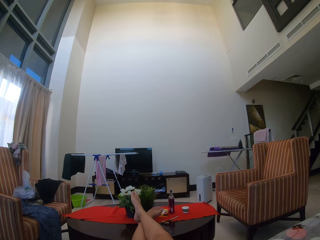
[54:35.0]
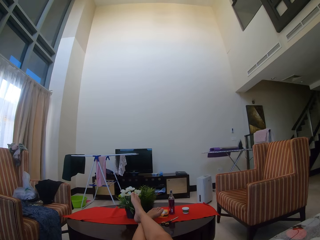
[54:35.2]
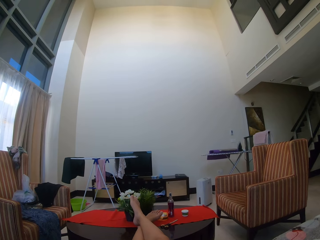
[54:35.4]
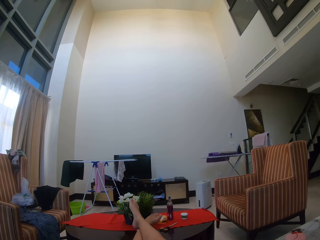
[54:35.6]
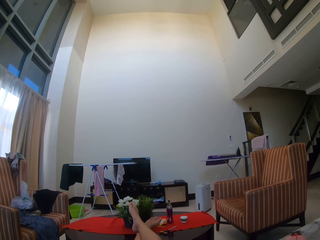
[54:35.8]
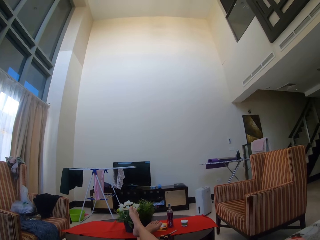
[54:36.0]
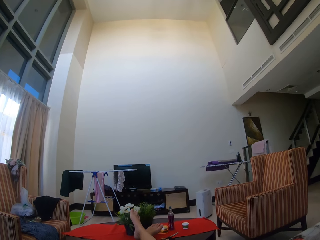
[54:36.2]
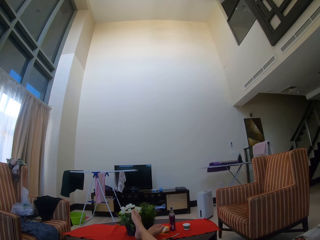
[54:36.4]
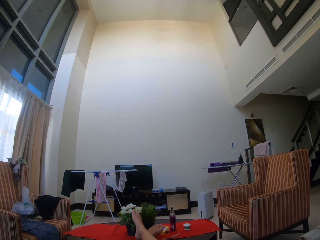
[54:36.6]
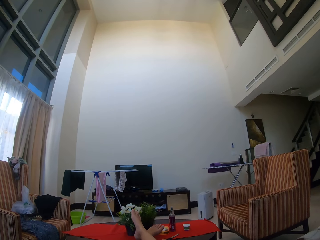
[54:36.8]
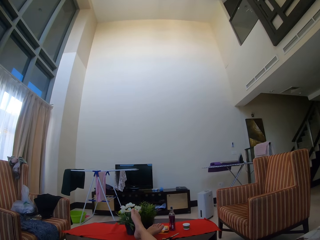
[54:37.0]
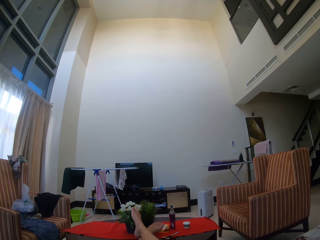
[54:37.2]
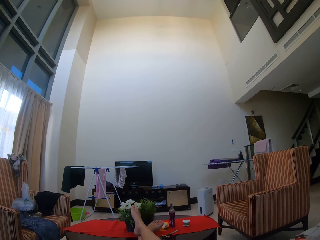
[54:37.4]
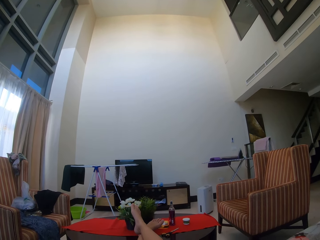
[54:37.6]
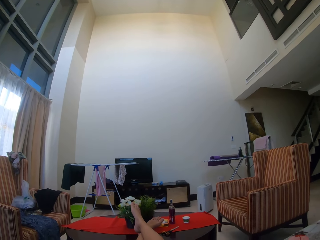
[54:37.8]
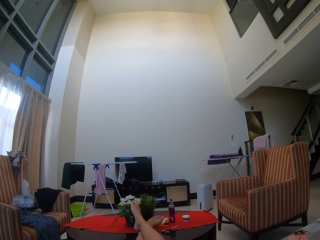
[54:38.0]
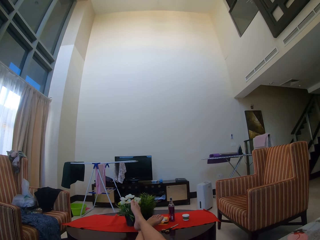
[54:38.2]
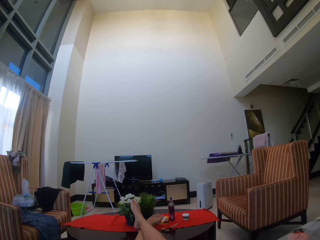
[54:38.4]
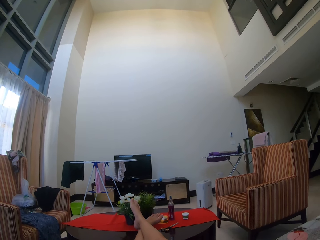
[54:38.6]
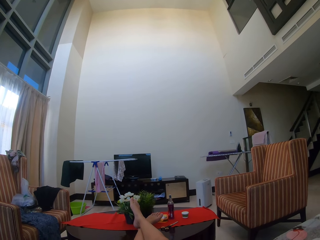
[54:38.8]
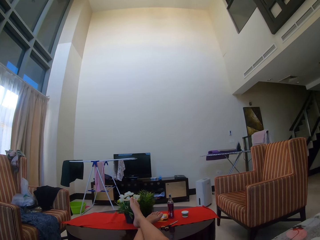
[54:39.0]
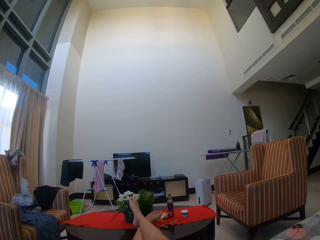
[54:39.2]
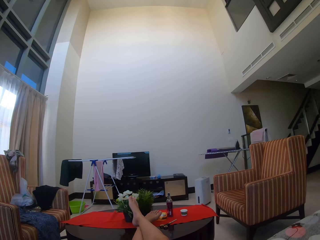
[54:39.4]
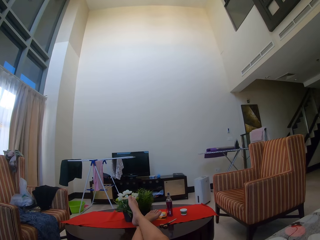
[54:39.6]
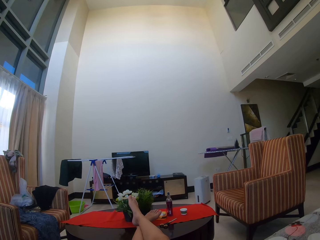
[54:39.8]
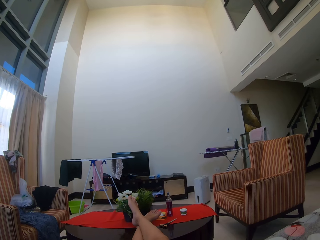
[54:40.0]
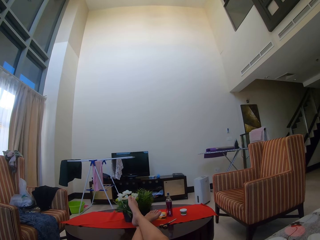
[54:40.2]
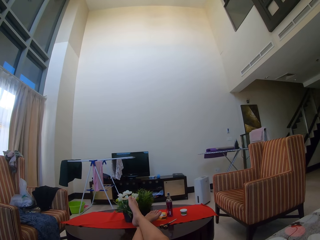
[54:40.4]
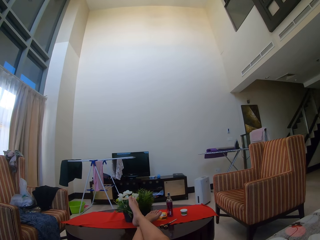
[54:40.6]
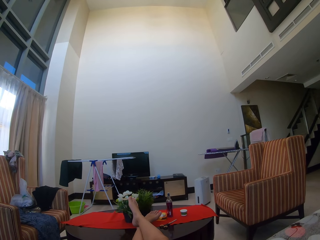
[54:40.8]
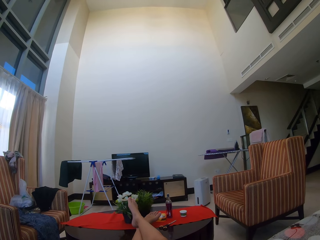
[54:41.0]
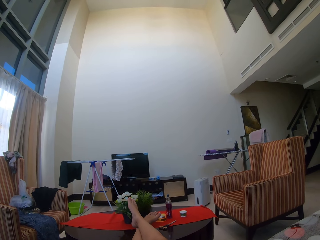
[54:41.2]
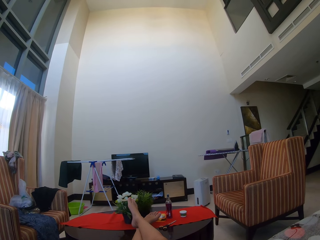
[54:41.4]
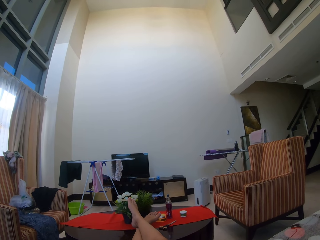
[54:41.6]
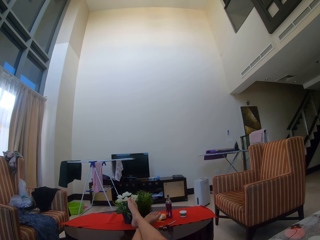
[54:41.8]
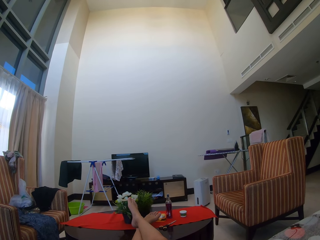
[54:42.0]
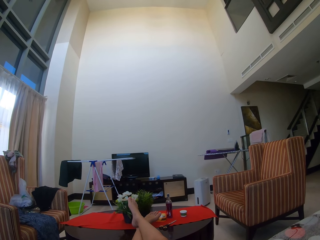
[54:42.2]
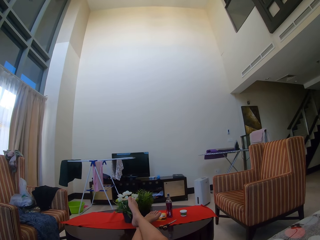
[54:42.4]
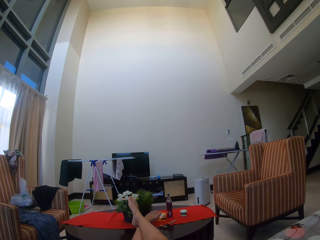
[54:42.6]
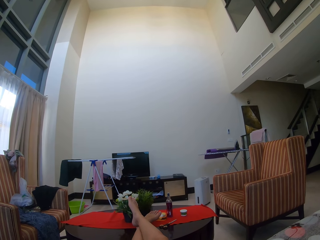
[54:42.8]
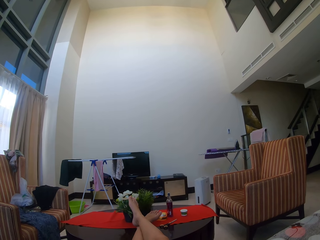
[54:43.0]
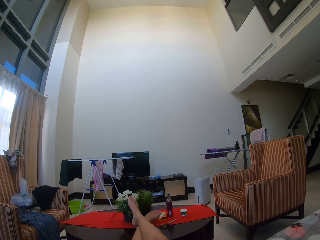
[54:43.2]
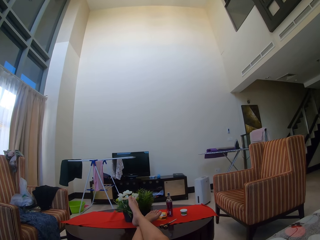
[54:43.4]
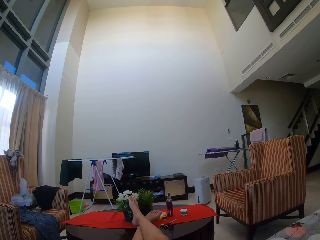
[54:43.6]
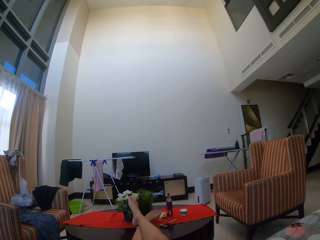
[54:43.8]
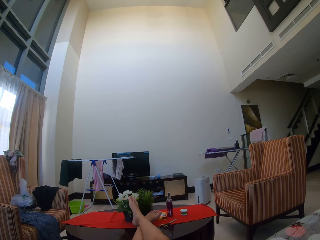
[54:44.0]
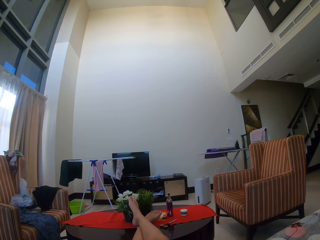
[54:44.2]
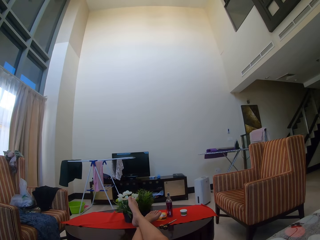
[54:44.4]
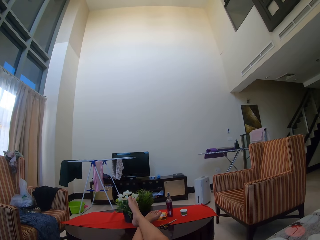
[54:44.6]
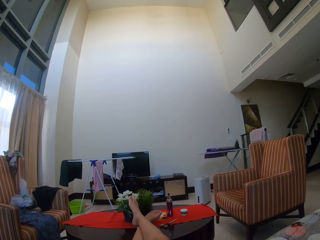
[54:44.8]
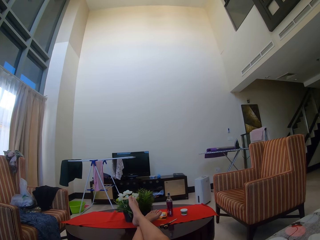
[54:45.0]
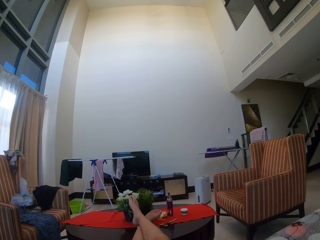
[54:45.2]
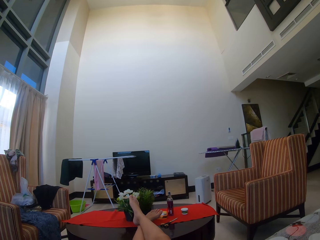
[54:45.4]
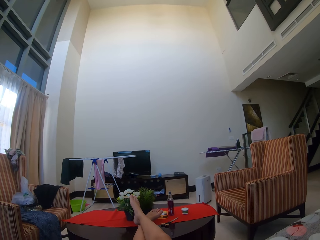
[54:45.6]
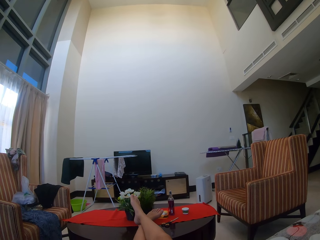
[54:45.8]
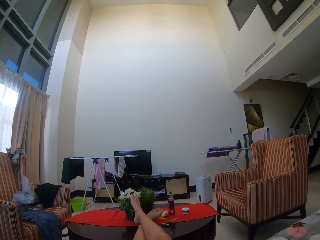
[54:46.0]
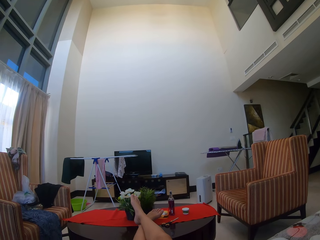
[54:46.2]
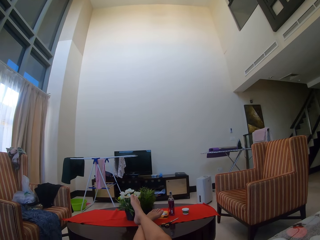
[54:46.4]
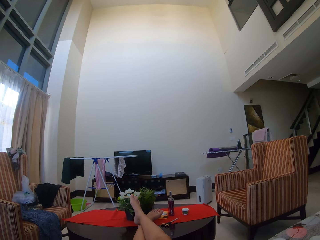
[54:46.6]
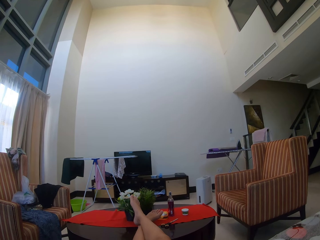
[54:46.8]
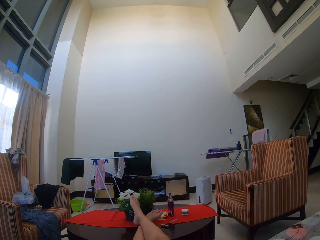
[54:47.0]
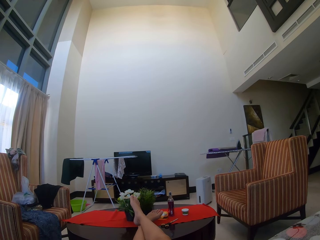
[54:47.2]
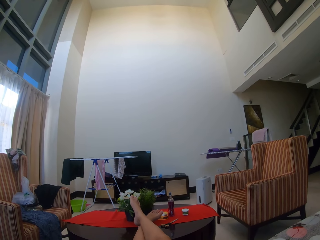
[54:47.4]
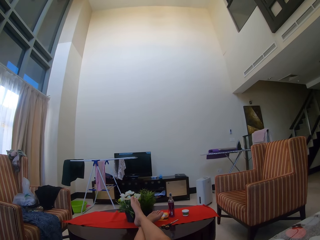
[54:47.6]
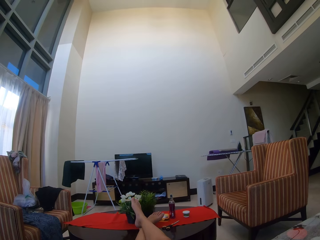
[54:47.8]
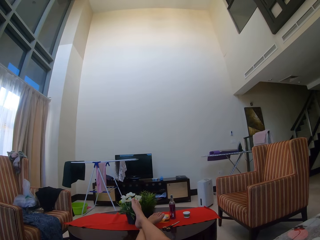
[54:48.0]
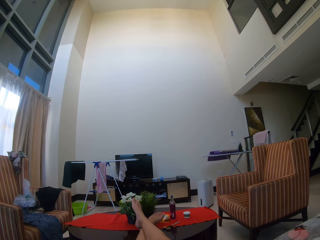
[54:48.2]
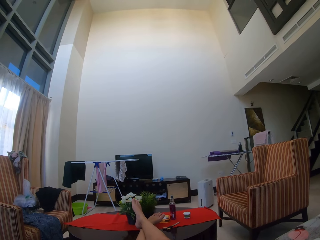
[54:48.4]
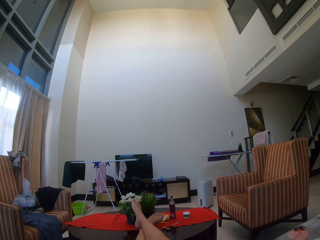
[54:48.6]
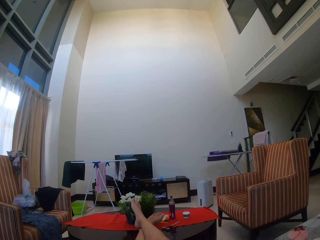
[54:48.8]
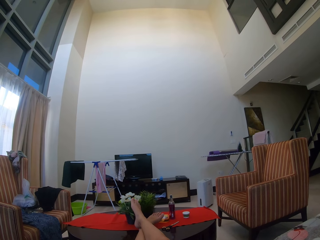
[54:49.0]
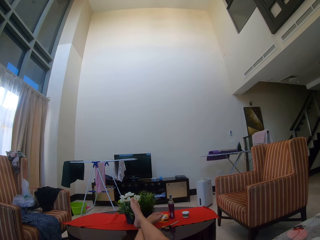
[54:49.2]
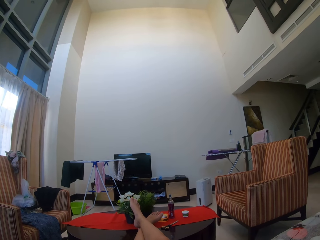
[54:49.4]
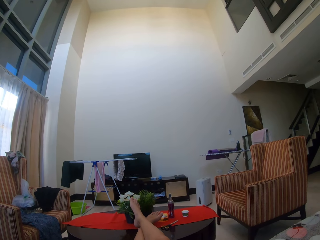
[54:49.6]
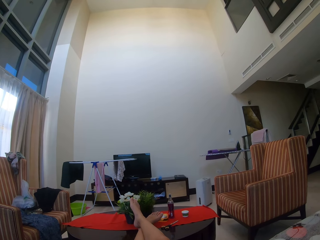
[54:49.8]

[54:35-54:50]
The camera wearer looks at the room.

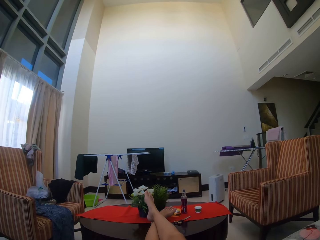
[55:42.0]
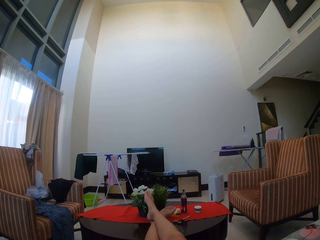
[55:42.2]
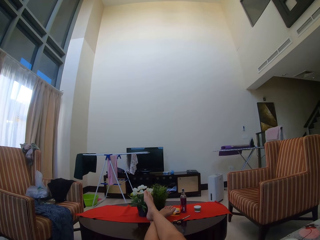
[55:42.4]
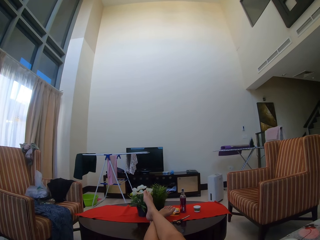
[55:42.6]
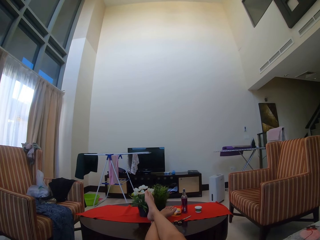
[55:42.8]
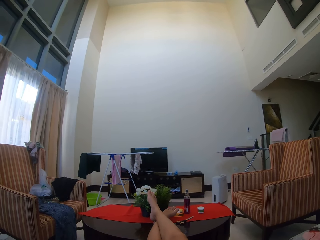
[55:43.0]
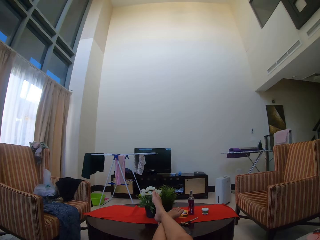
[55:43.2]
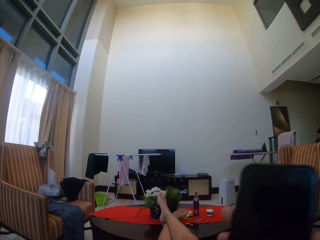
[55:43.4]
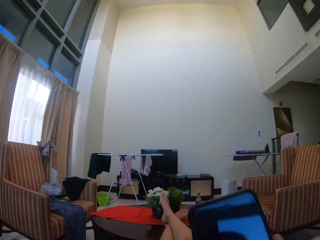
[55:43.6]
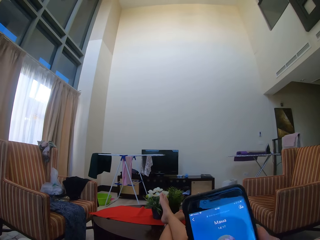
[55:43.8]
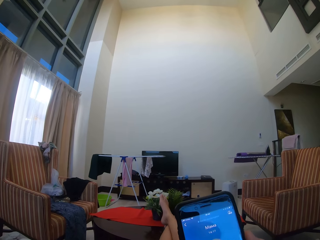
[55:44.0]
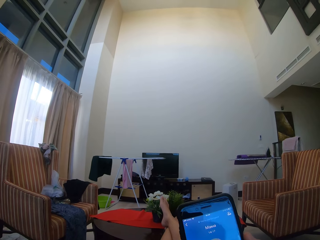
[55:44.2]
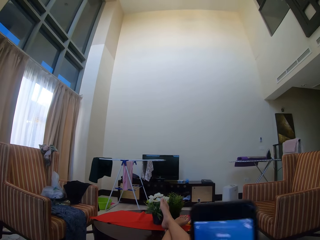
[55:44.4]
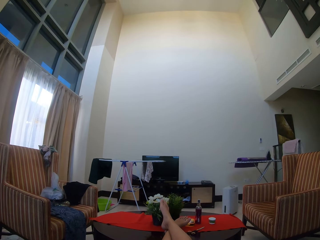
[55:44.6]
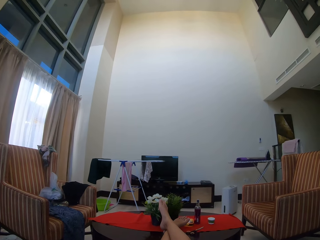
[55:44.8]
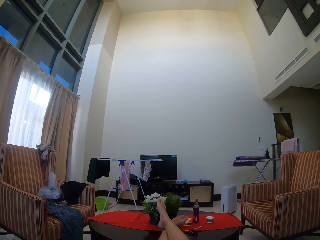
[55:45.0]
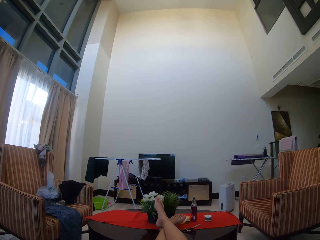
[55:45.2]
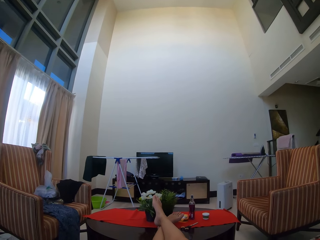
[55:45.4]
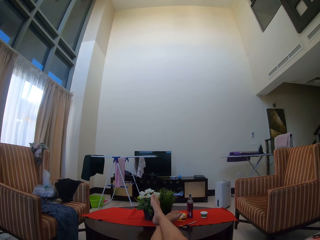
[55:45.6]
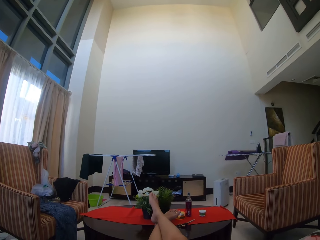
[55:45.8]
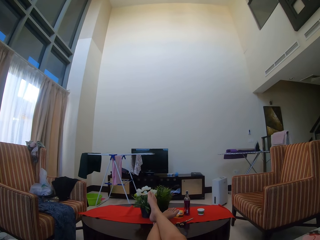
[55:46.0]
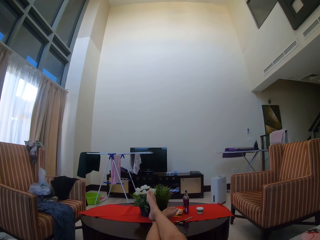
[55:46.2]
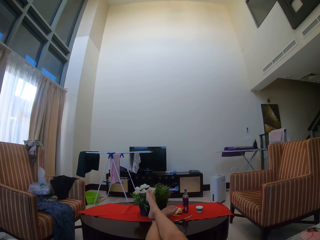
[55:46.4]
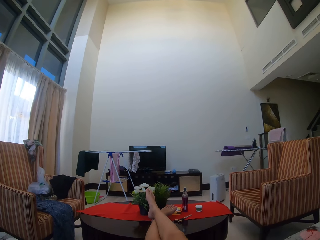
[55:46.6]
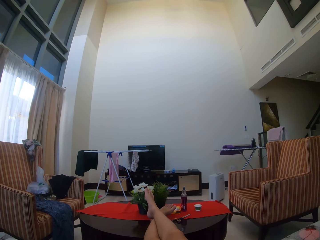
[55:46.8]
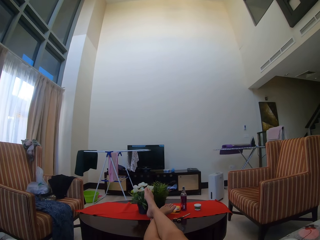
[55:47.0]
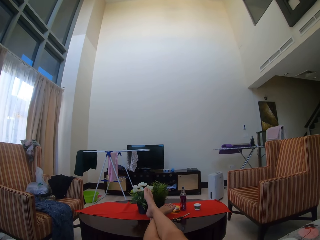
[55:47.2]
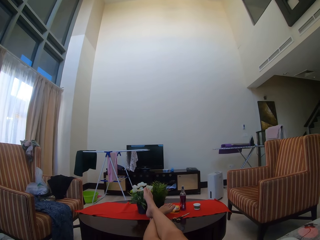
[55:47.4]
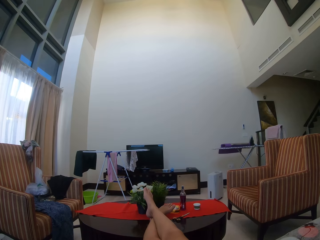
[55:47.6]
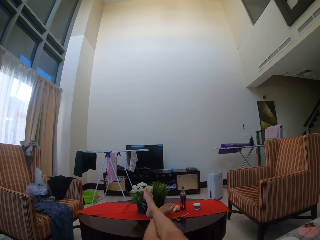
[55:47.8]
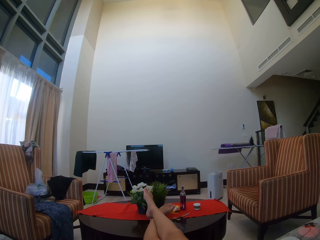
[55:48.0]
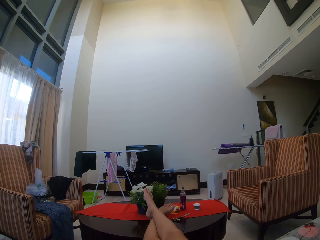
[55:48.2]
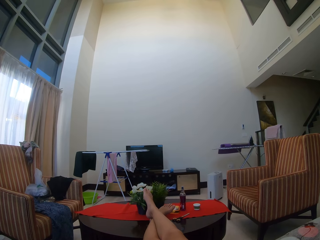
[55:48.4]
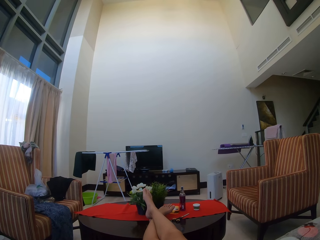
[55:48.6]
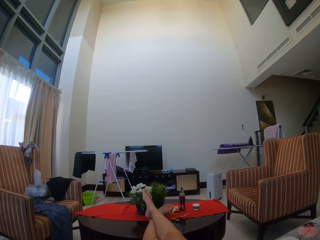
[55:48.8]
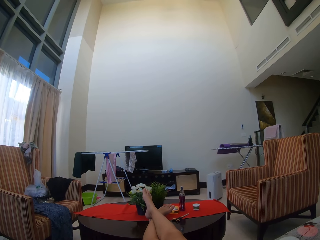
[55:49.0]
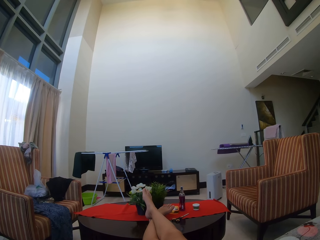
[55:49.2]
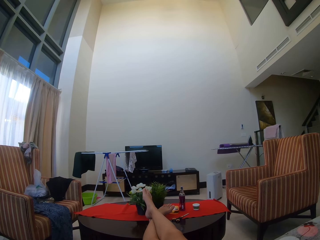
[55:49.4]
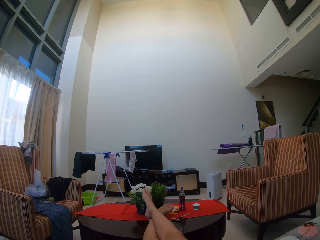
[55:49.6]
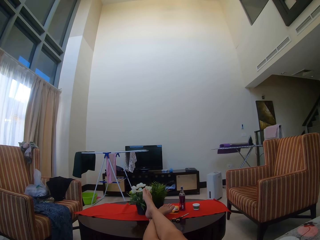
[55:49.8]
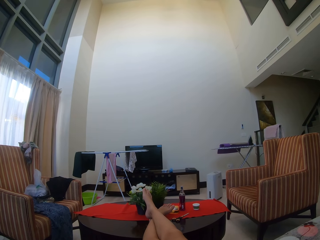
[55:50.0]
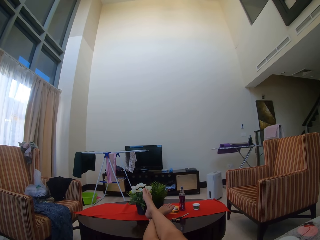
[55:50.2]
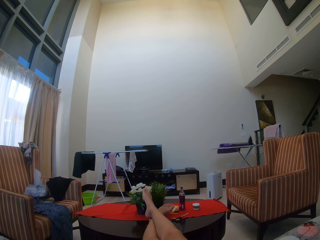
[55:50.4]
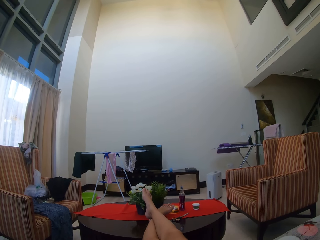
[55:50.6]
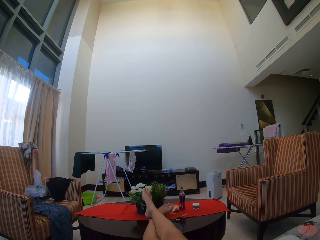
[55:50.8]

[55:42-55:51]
The camera wearer holds a phone with her hand. She looks at the room.
